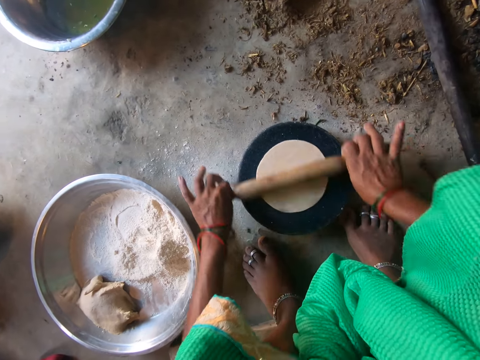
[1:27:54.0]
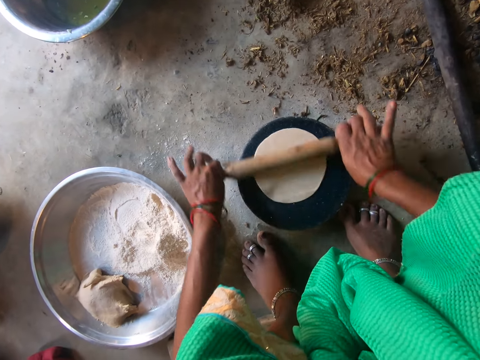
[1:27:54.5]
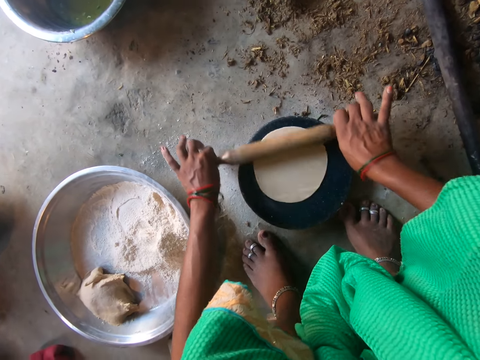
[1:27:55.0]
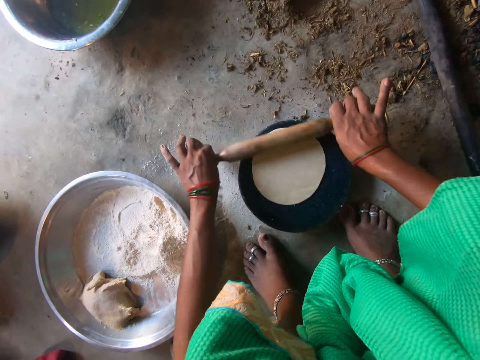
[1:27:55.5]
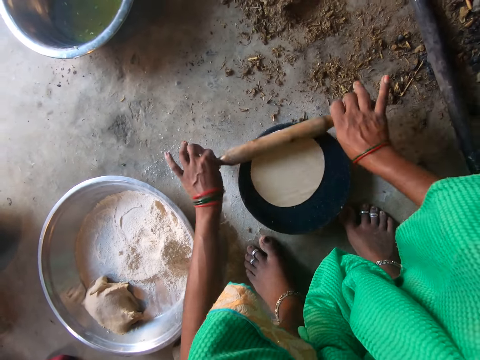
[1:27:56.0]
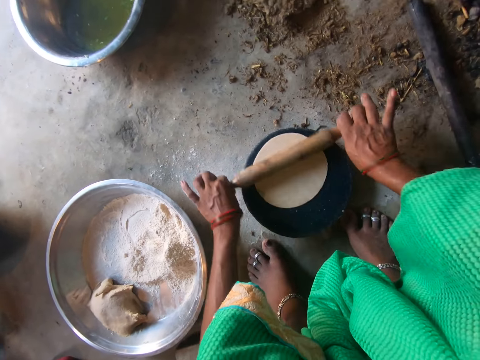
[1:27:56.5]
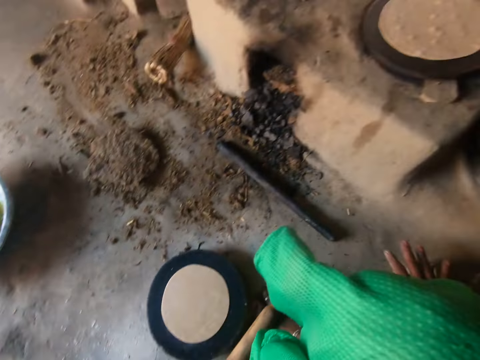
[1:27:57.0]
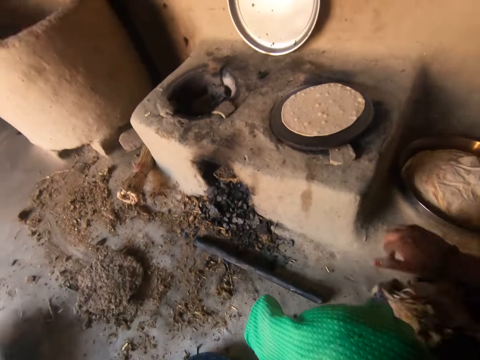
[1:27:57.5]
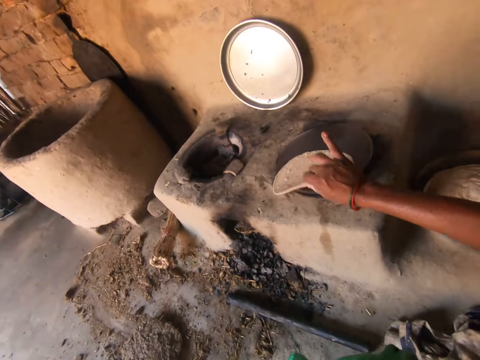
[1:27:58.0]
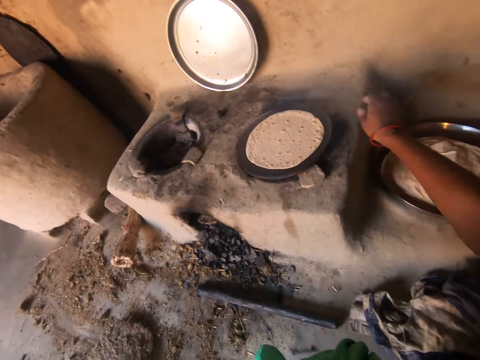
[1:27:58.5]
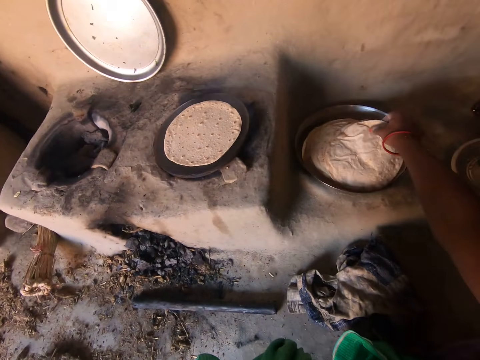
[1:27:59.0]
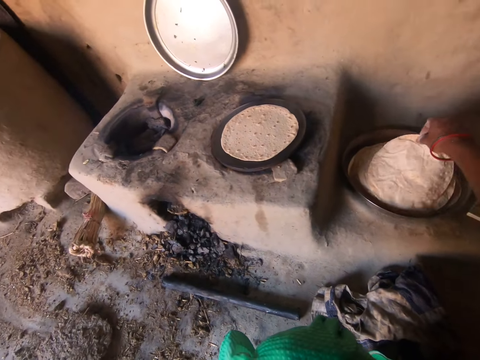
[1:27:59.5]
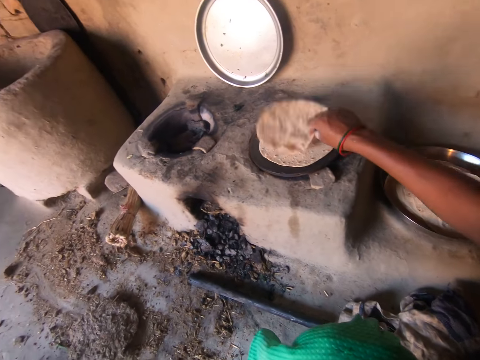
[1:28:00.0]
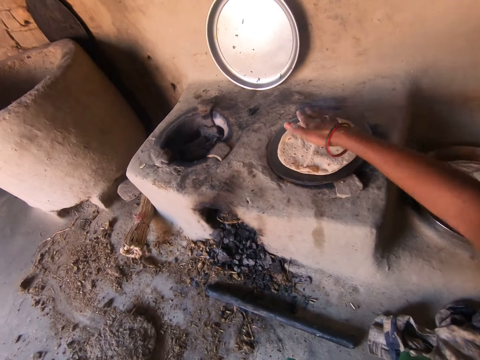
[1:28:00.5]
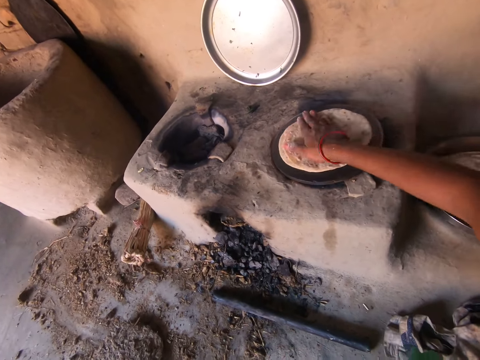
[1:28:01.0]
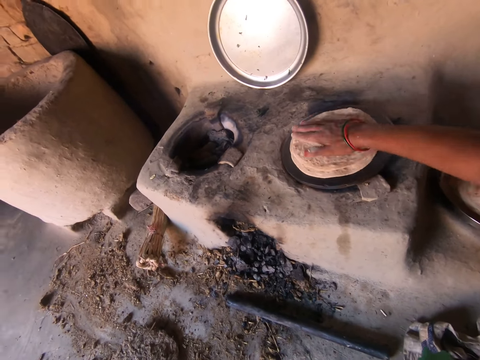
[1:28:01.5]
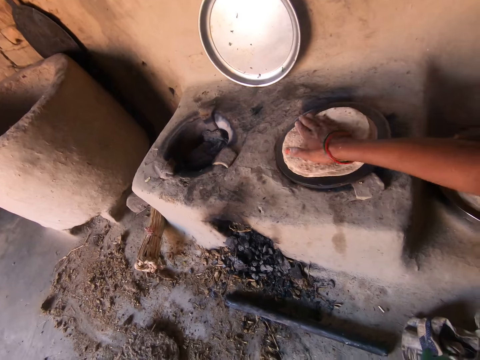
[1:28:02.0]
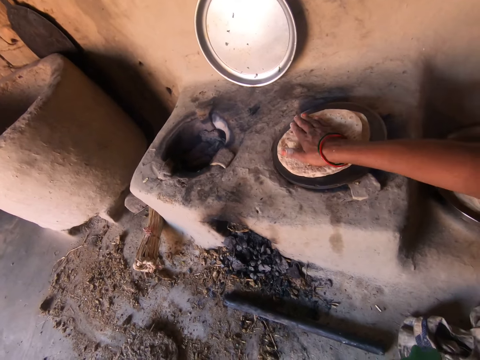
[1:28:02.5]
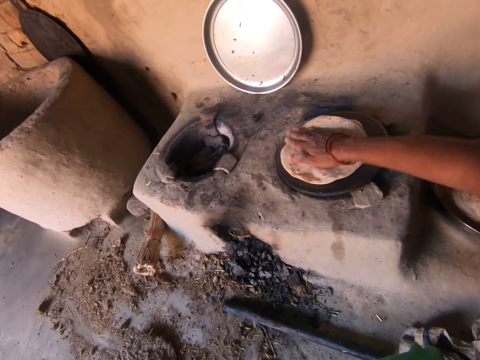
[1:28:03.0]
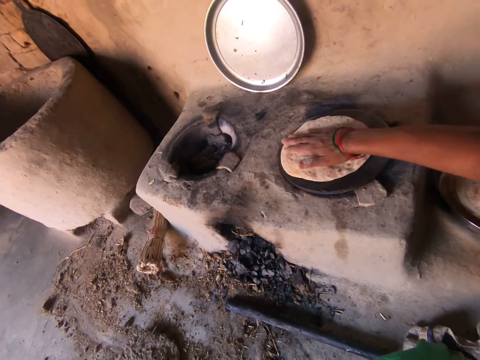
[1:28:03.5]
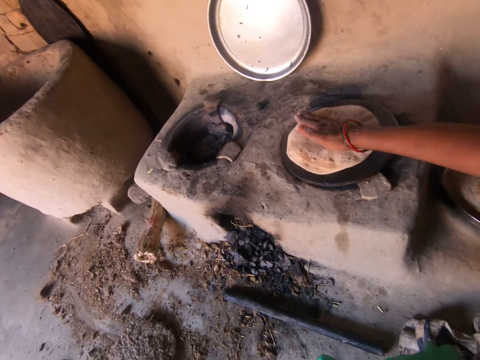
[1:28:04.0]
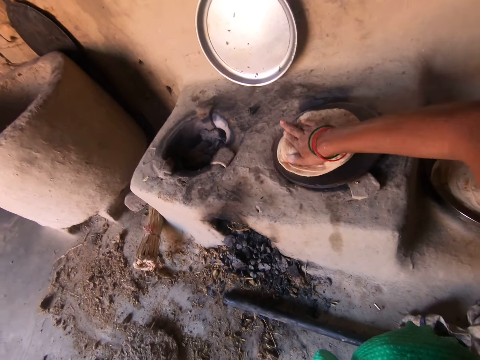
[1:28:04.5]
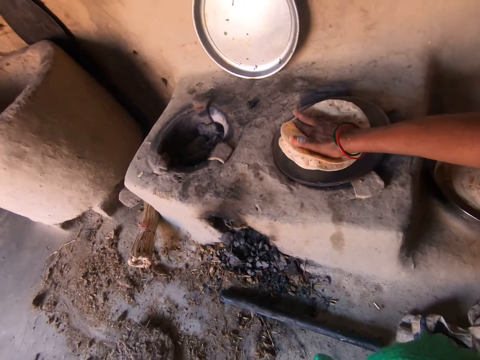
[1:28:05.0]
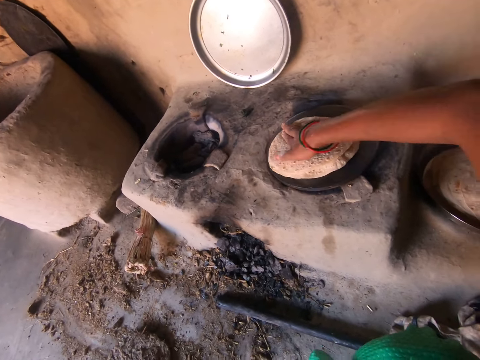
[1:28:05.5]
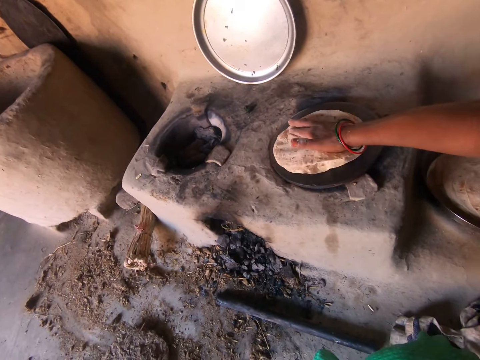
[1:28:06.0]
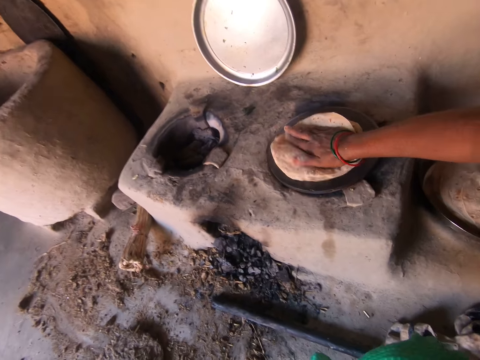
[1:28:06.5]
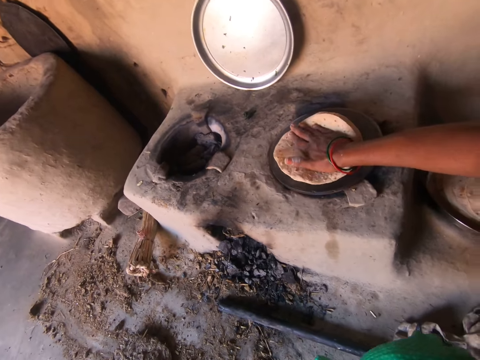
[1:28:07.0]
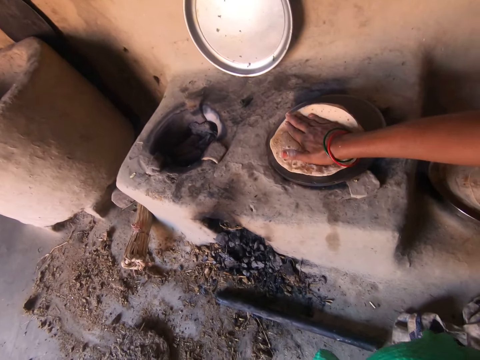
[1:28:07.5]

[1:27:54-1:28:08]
The camera wearer drops the rolling pin on the floor. She turns over the dough on the hot plate with her right hand. She picks up a chapati from the tray on the floor with her right hand. She drops the chapati on top of the dough on the hot plate with her right hand. She rotates the dough and chapati on the hot plate with her right hand.

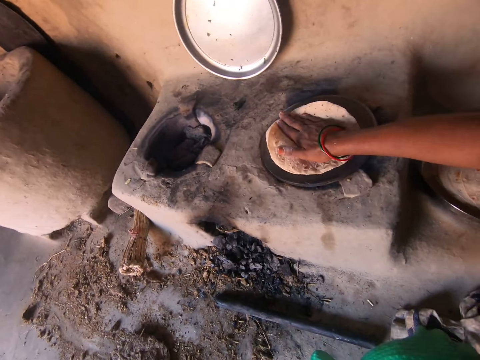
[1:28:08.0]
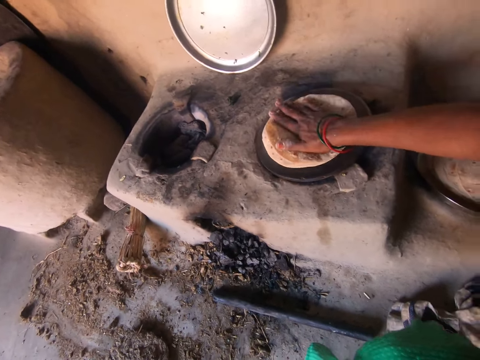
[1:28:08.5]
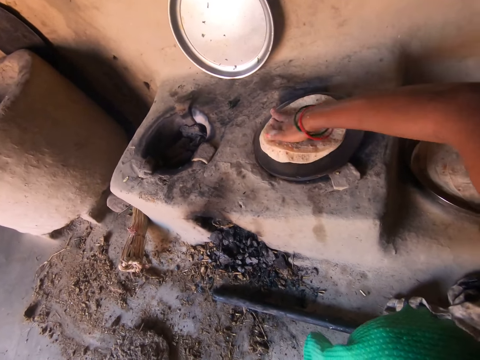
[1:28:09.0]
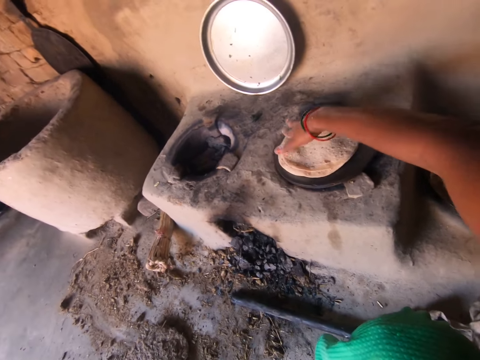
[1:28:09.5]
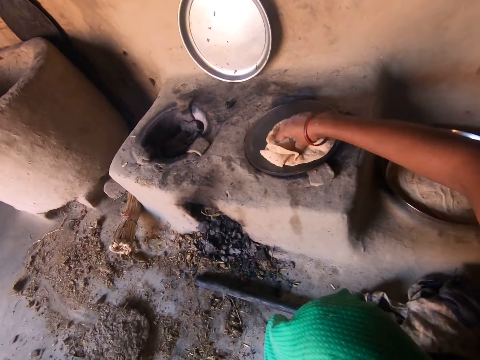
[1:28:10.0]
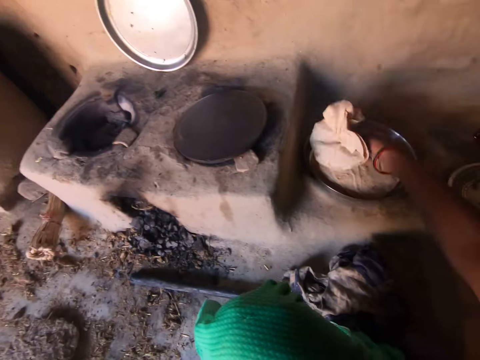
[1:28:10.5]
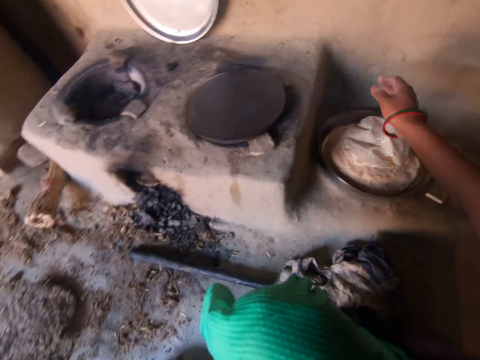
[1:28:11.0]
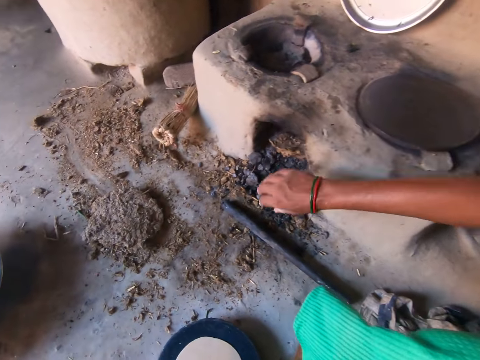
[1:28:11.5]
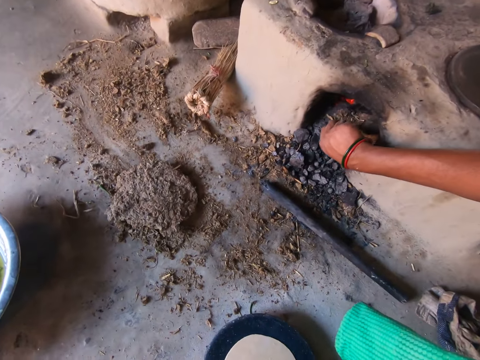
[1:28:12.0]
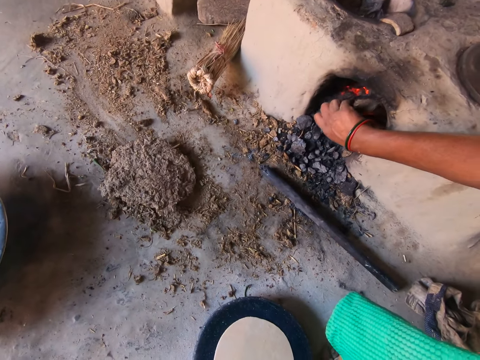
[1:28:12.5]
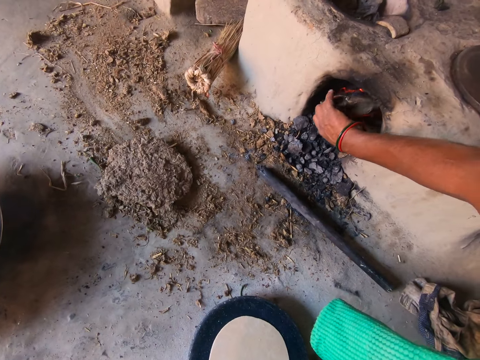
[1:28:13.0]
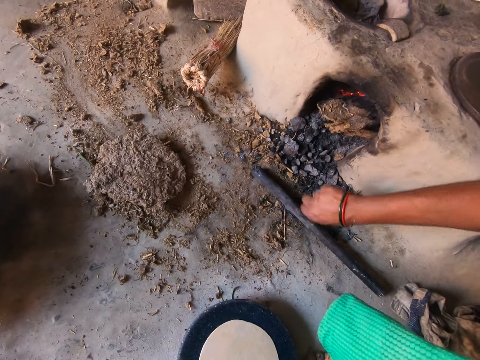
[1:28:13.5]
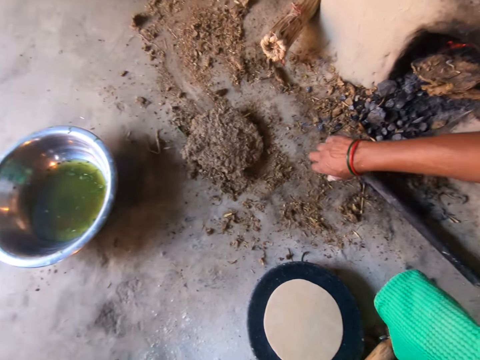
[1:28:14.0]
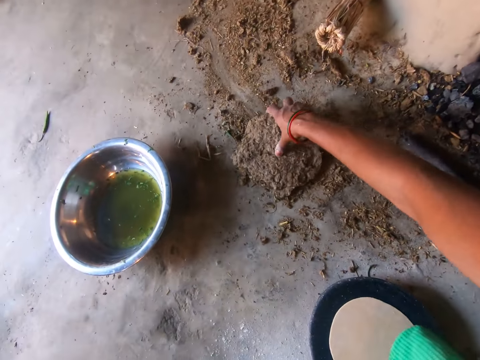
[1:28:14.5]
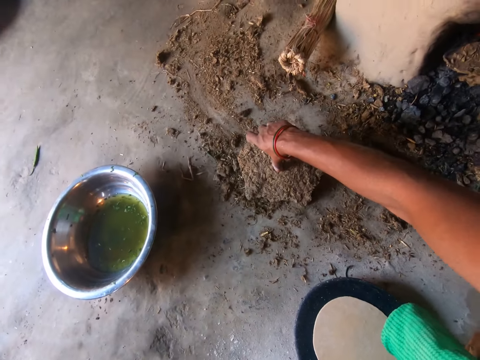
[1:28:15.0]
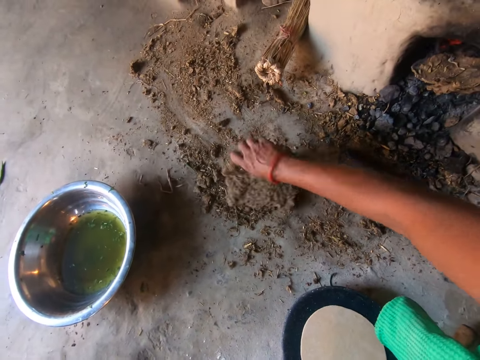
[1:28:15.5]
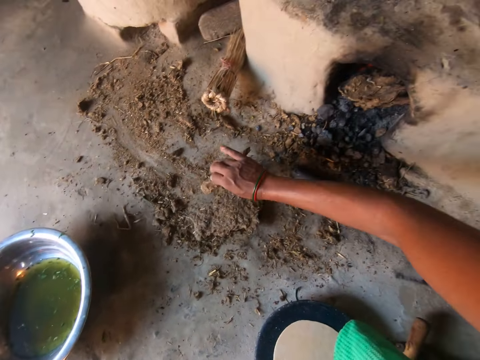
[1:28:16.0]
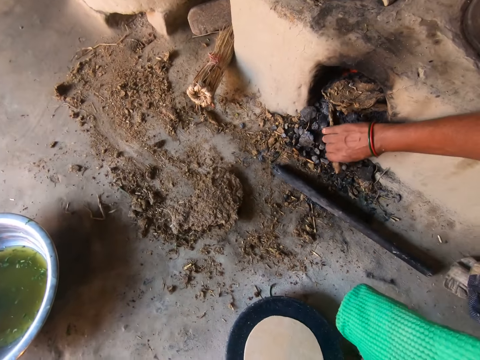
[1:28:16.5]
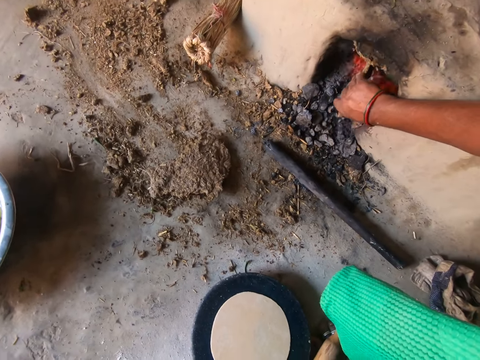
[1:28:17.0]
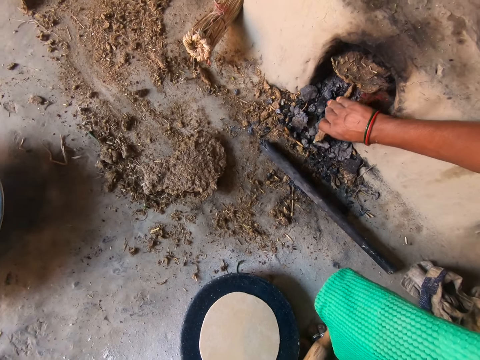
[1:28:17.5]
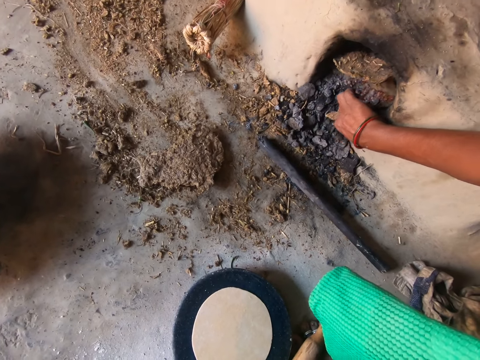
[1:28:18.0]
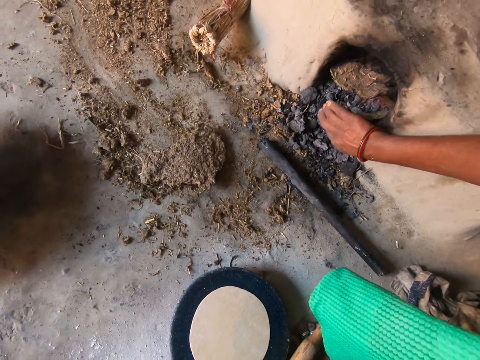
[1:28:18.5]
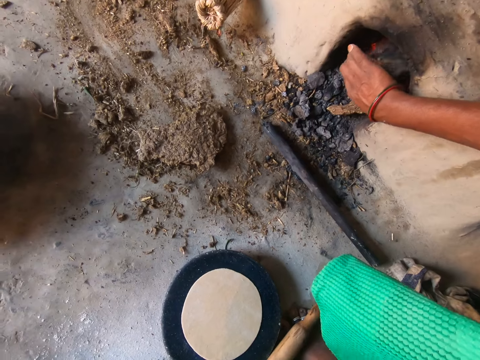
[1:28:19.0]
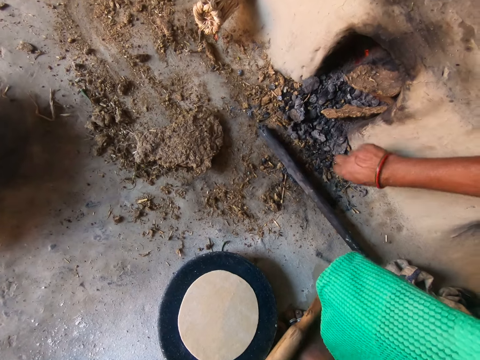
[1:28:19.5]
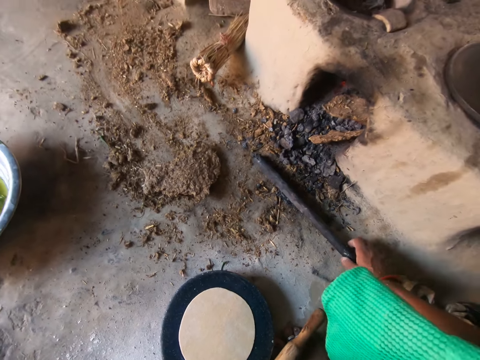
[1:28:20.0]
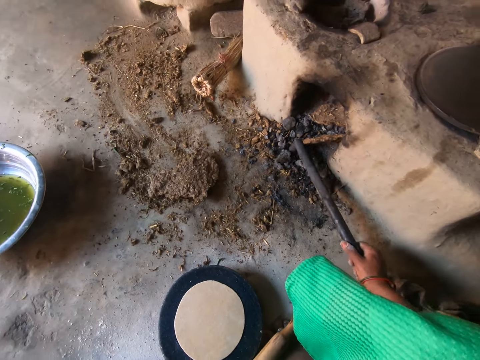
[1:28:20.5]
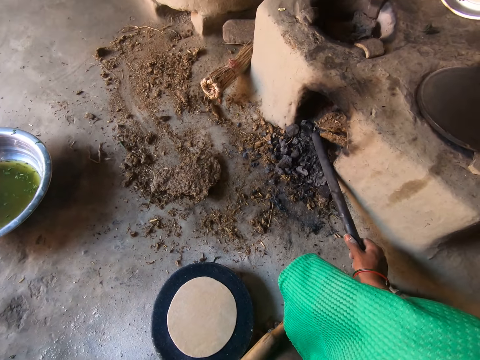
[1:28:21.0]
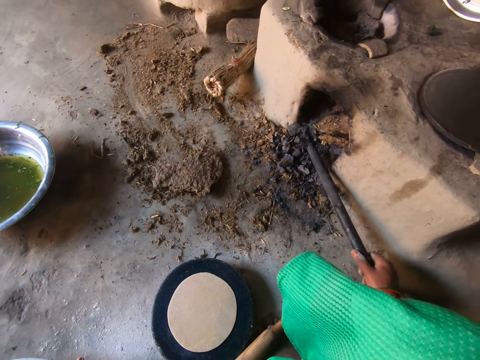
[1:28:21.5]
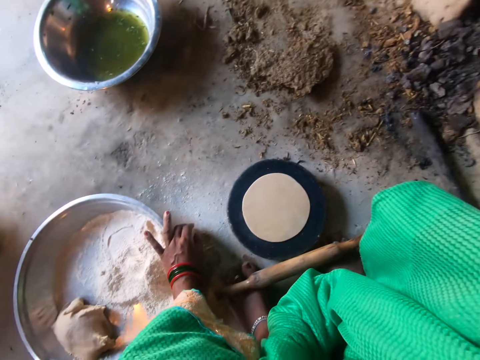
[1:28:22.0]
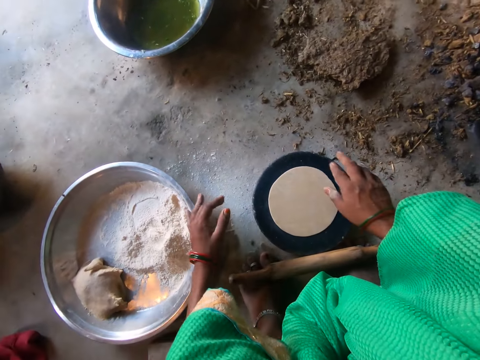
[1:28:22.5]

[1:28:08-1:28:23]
The camera wearer drops the dough and chapati in the tray with her right hand. She pushes firewood inside the stove. She adjusts the dried cow dung in the fireplace with her right hand. She picks up a dried cow dung from the floor with her right hand. She breaks the dried cow dung. She puts the broken dried cow dung into the fireplace with her right hand. She picks up the rod from the floor with her right hand. She adjusts the fire with the rod in her right hand. She drops the rod from the floor with her right hand.
